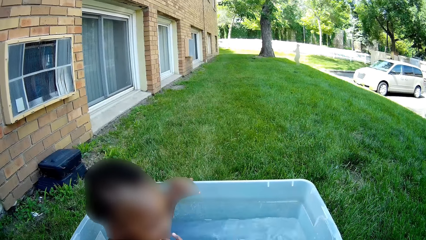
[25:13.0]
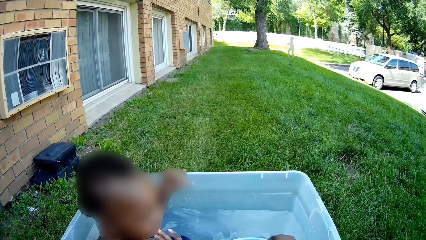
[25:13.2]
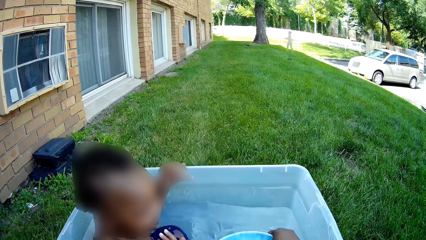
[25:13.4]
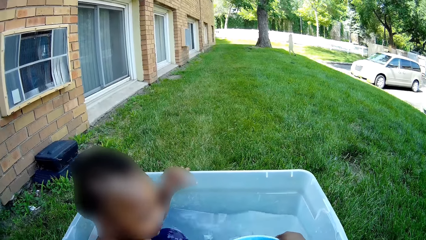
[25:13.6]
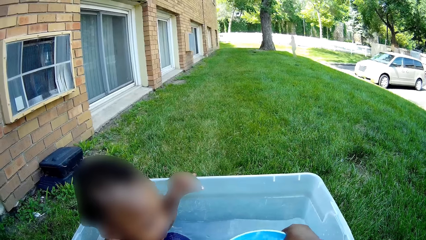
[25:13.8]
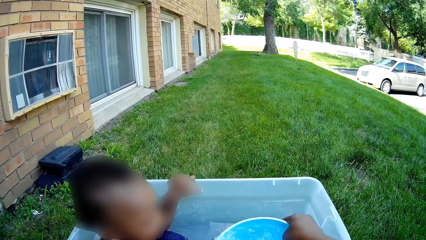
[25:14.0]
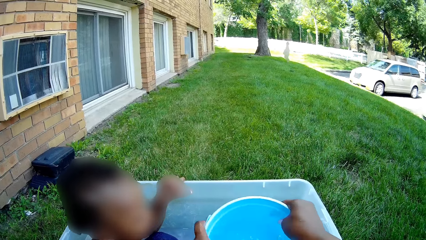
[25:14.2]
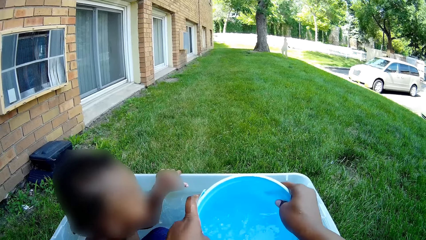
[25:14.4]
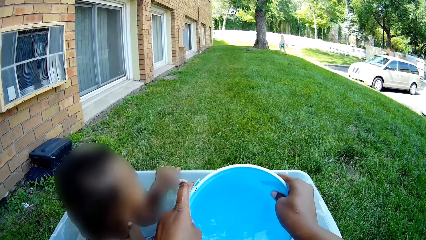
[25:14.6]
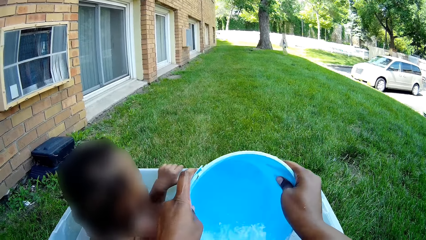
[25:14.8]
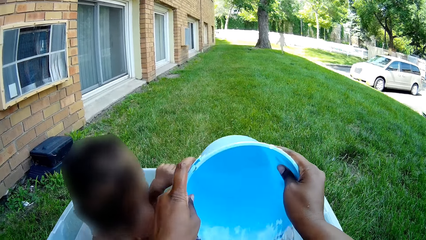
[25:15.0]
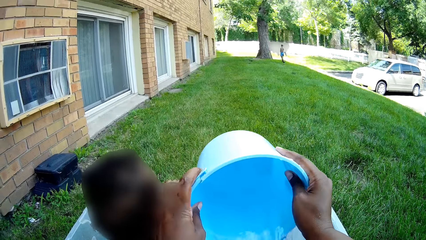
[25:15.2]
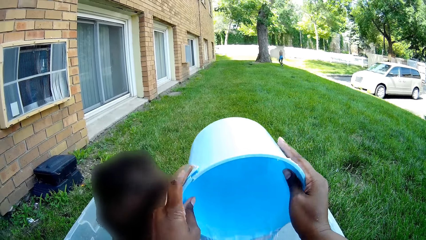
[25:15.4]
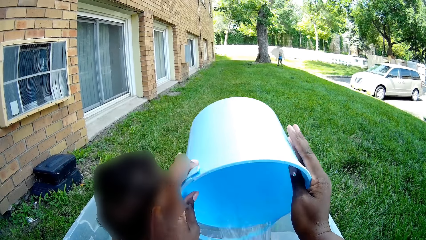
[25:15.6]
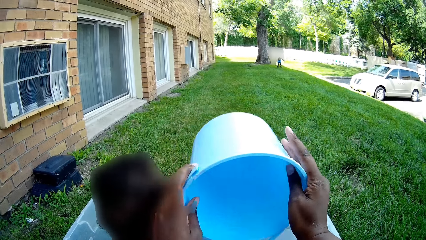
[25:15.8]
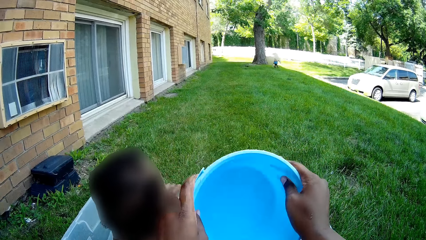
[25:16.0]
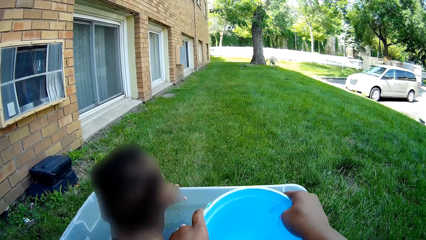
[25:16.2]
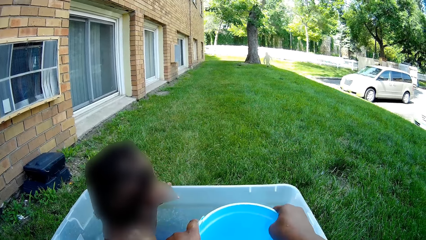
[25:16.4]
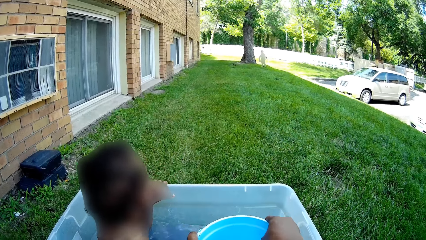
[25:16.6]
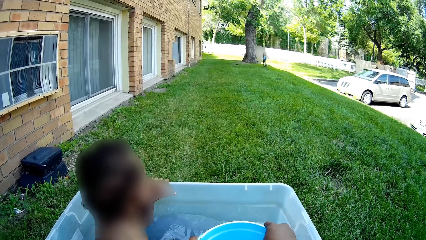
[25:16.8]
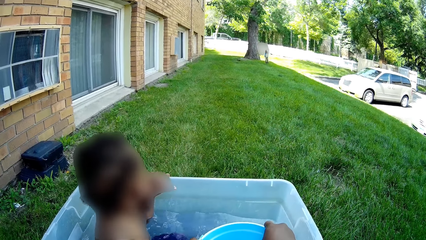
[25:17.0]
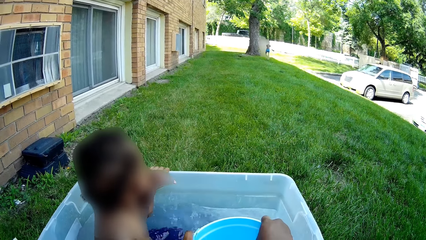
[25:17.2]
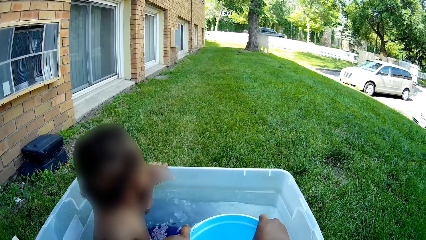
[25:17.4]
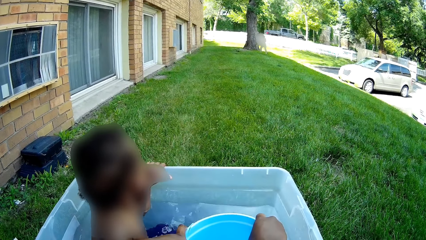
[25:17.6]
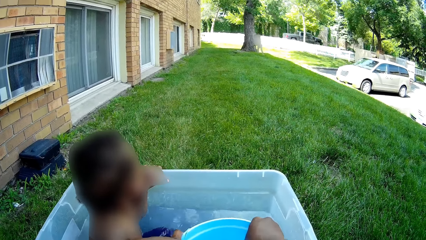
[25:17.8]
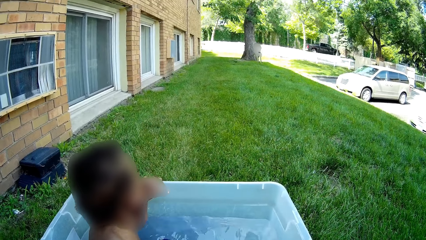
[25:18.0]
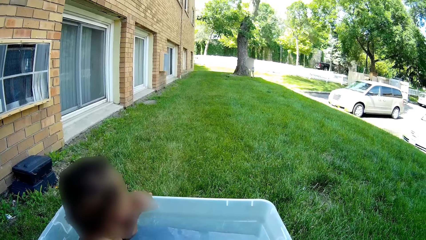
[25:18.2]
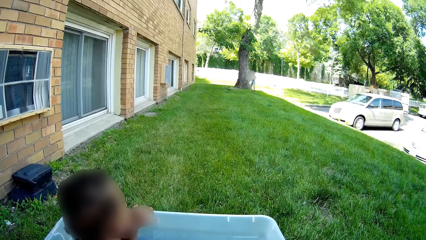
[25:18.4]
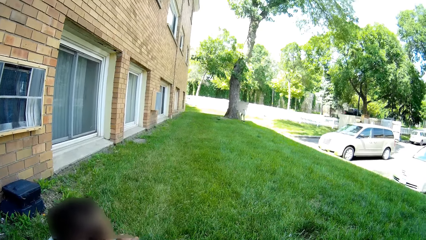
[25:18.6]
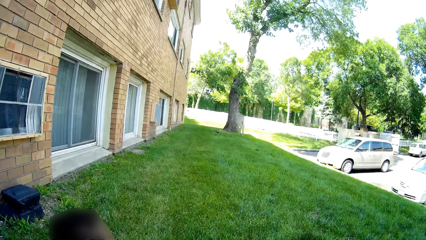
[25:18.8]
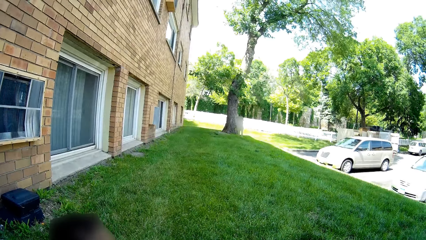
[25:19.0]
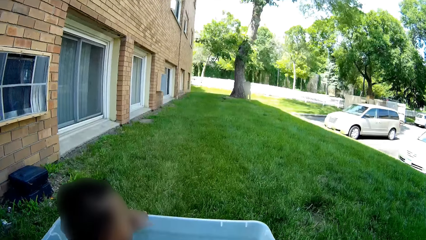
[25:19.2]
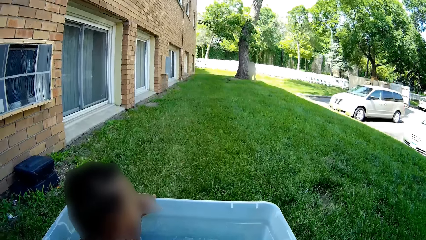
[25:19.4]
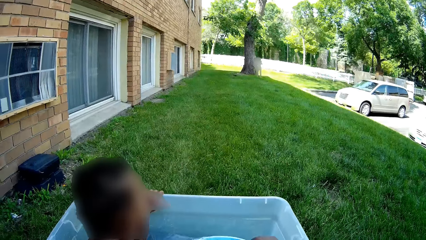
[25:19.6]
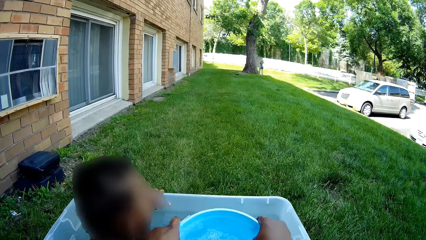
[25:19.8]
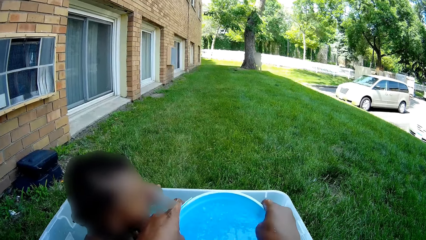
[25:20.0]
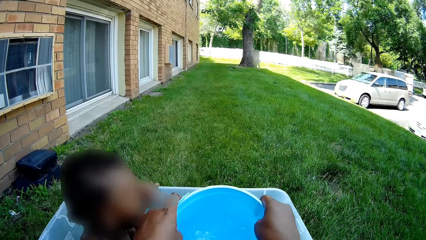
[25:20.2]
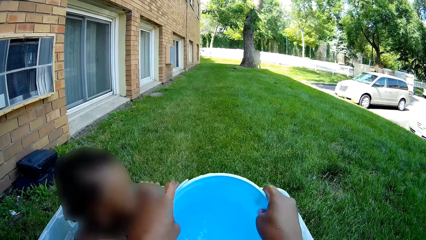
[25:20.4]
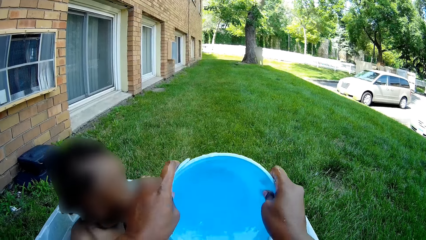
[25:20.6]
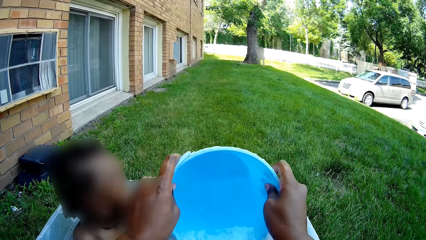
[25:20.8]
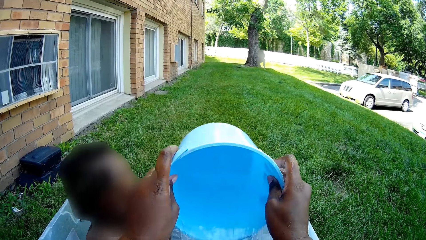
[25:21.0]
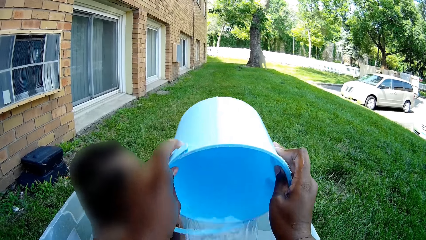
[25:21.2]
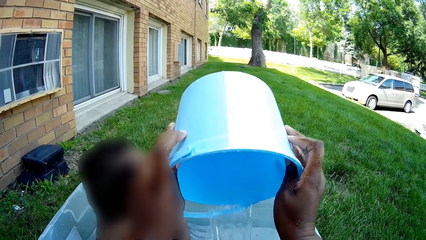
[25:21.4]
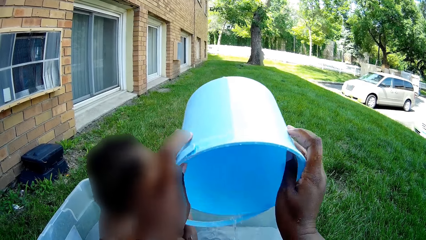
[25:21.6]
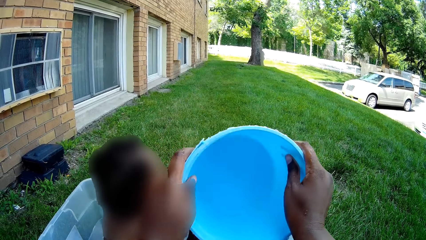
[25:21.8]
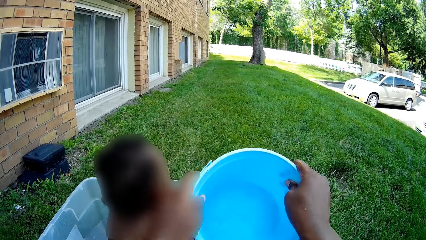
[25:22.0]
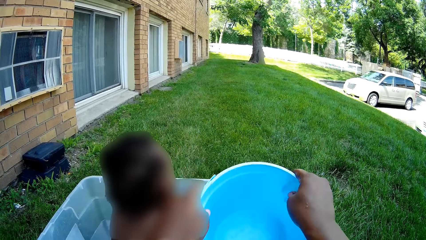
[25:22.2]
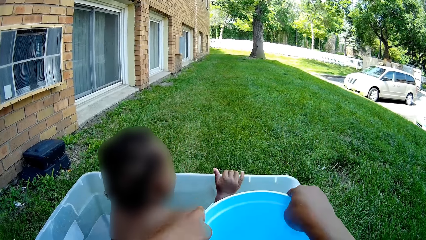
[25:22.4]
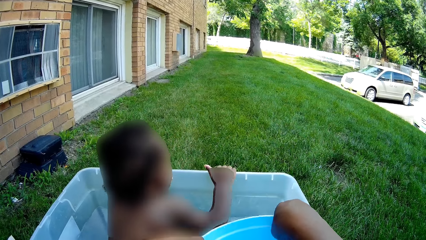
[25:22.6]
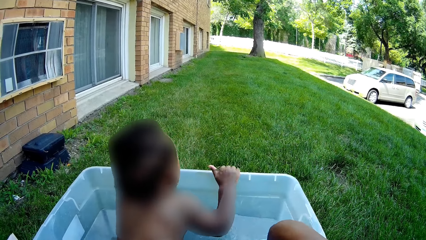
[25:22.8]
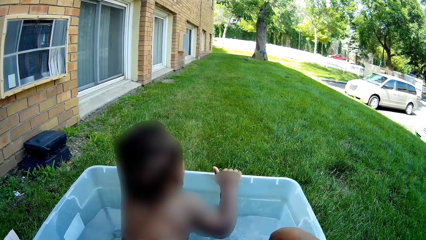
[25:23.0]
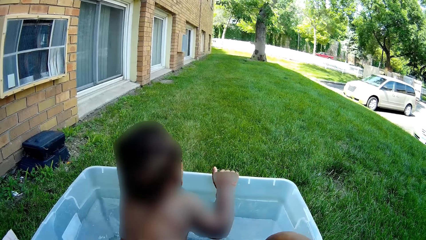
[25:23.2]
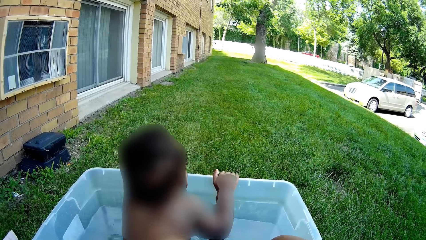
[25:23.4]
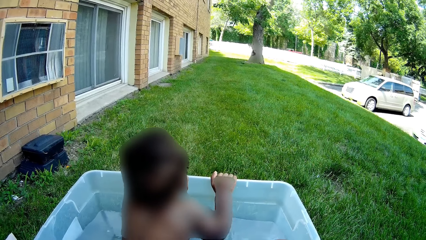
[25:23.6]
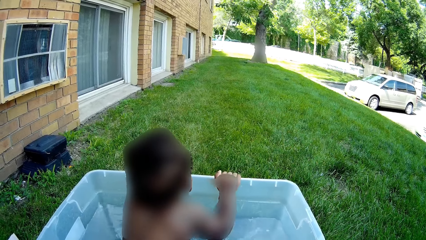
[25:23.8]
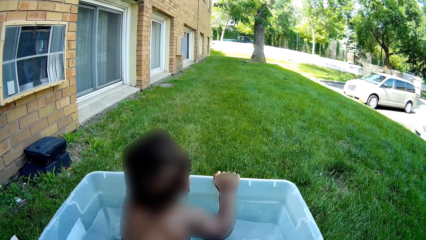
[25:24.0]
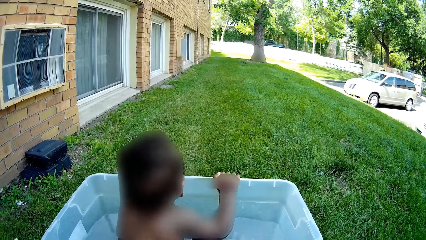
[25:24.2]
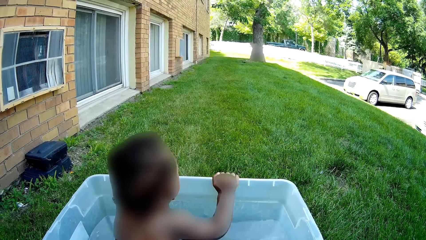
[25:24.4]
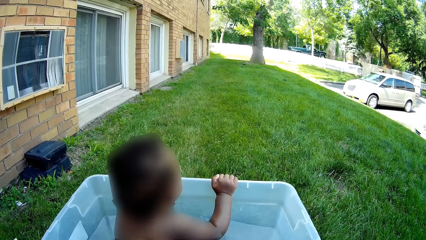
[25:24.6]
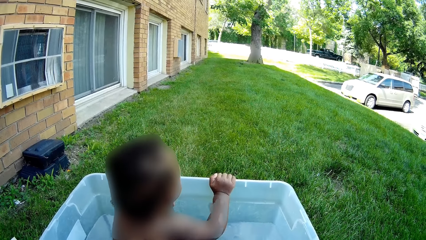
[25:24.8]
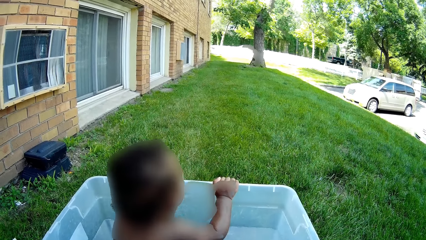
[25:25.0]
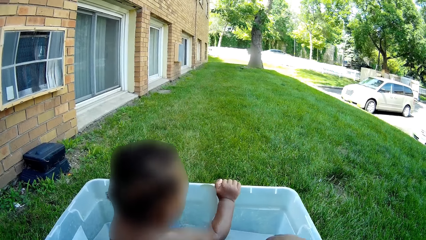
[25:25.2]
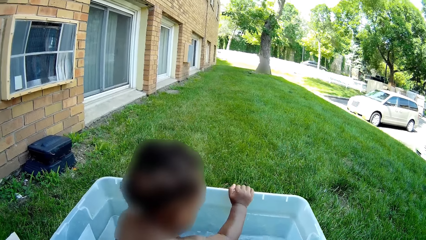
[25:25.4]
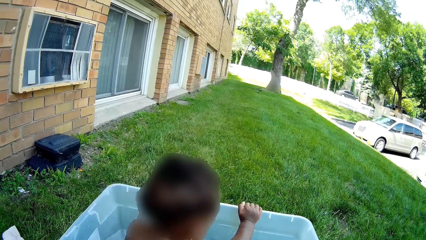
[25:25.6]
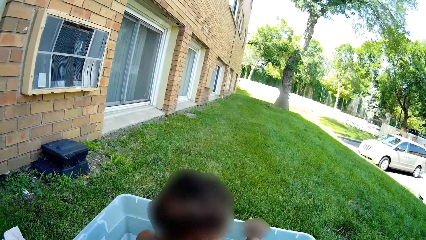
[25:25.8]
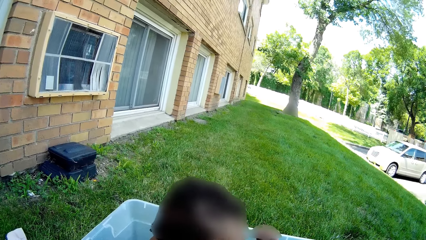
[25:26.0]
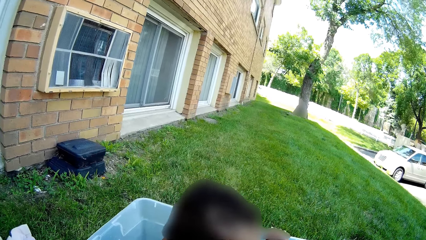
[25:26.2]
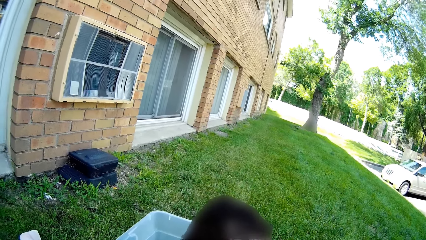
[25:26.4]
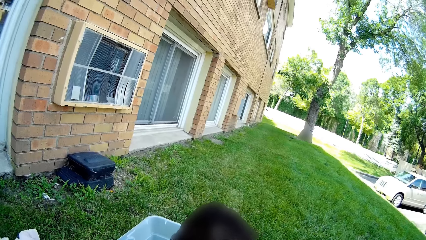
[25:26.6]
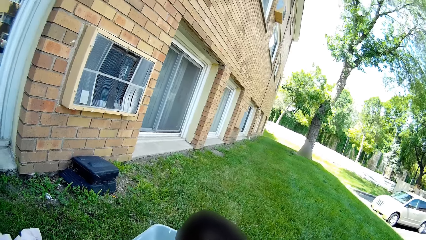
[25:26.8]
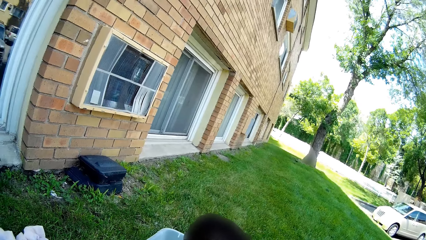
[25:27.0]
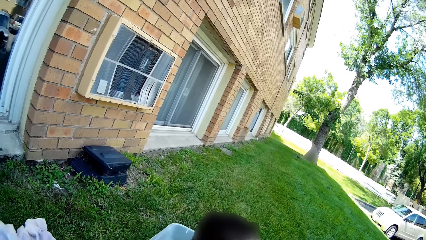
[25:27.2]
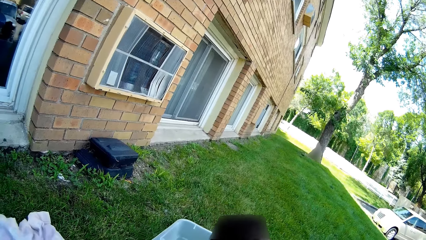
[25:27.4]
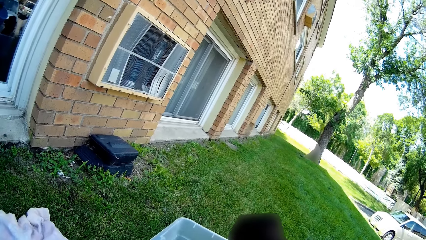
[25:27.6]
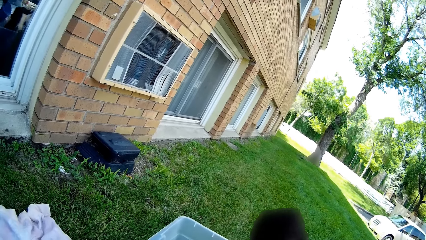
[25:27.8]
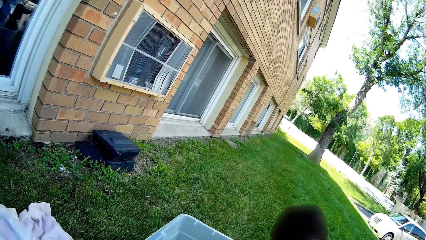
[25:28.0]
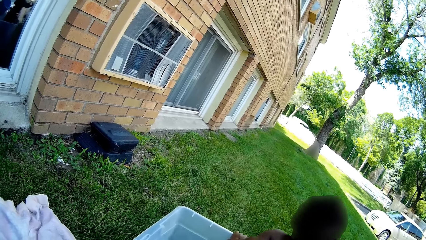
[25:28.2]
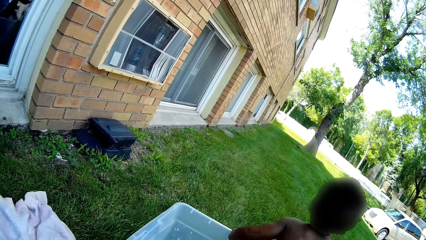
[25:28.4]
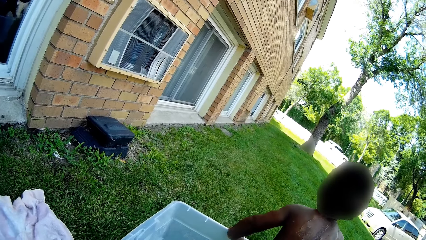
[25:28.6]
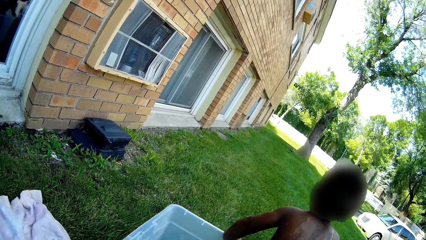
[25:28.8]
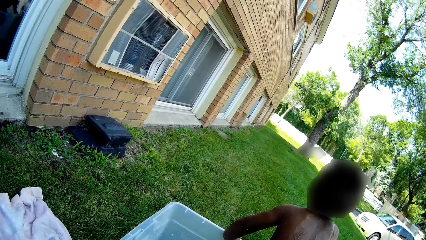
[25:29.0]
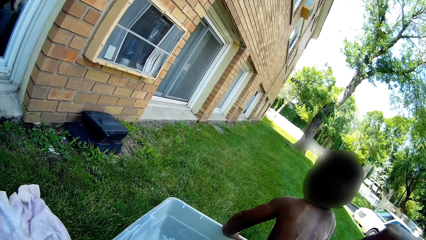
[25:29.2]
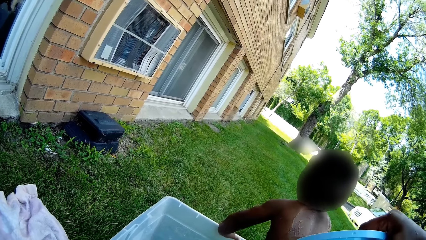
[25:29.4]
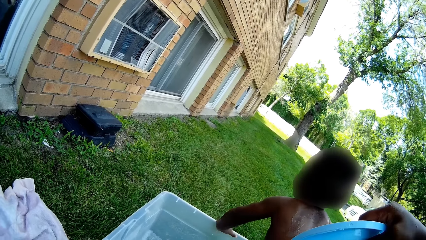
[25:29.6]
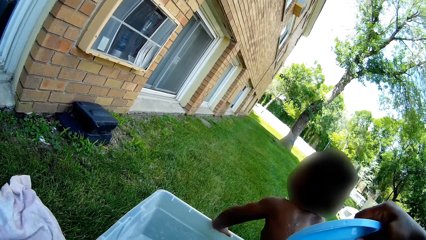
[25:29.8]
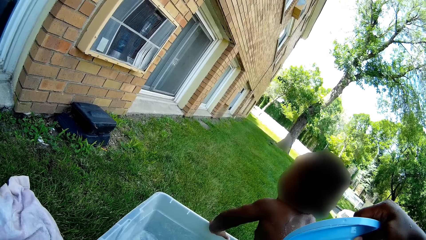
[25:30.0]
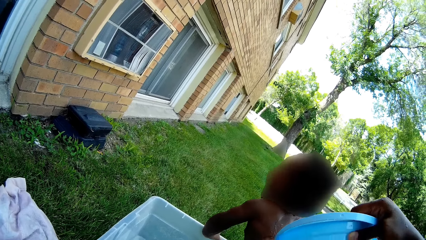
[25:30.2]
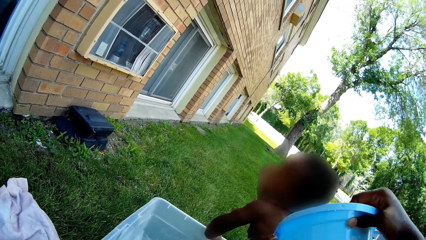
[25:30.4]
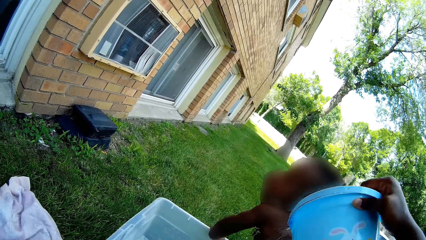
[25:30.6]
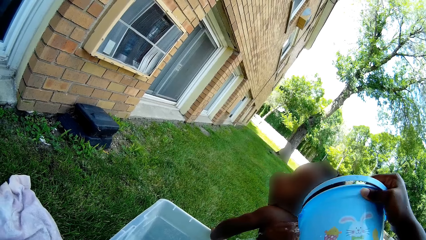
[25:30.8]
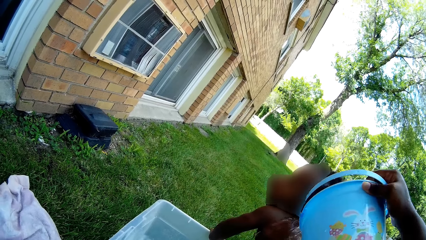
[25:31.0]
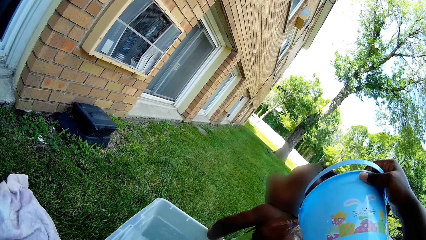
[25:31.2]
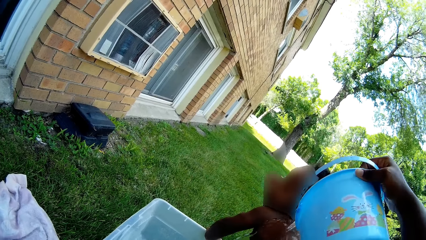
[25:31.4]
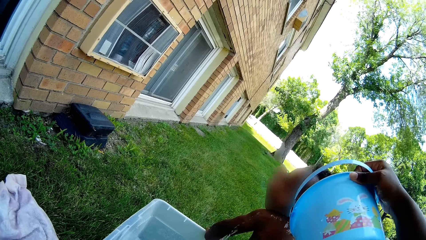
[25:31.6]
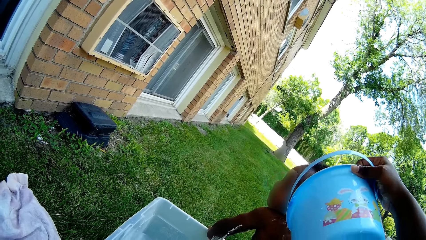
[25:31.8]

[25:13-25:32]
A child holds a water basin. The camera wearer pours water into the basin with the bucket in her right hand. She holds the bucket in the water basin. She turns around. She pours water into the basin with the bucket in both hands. She holds the bucket in the water basin. The child holds the water basin. The camera wearer turns around. She pours water on the child with the bucket in her right hand.
